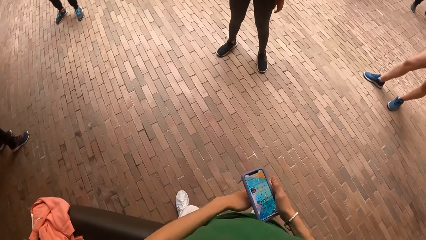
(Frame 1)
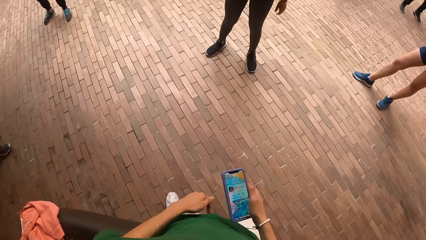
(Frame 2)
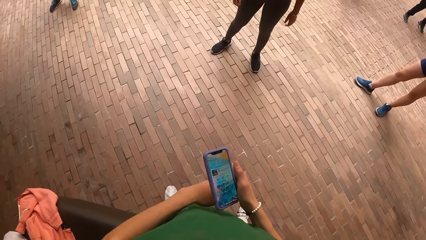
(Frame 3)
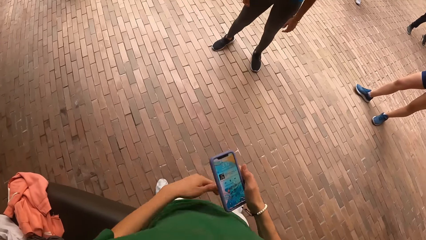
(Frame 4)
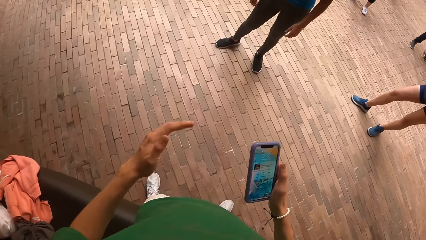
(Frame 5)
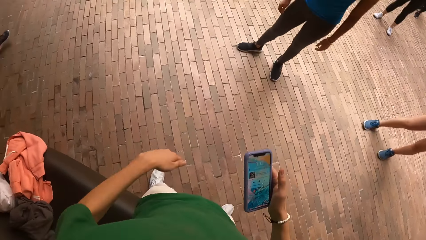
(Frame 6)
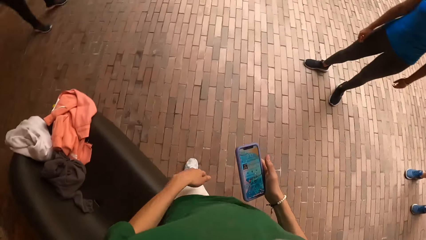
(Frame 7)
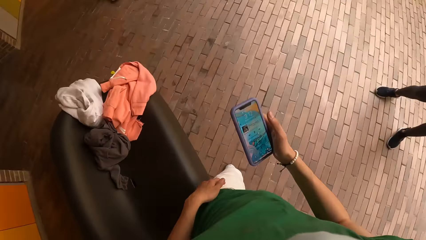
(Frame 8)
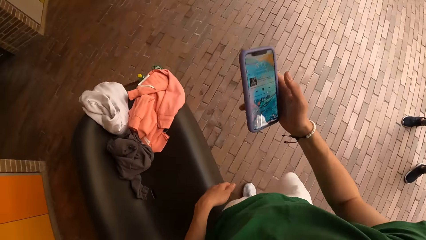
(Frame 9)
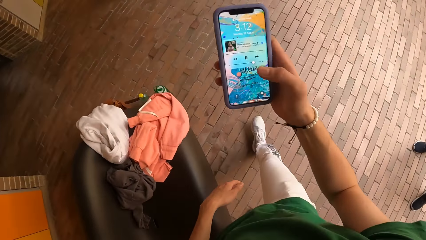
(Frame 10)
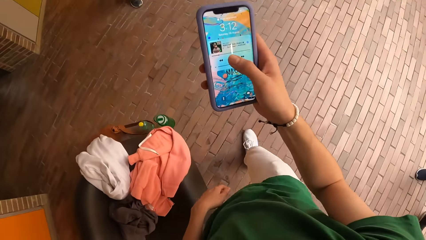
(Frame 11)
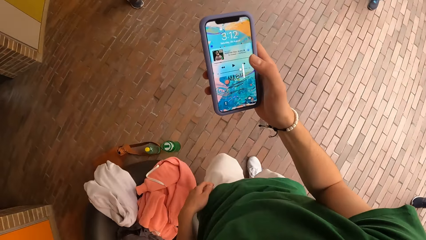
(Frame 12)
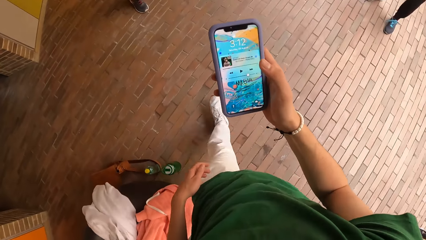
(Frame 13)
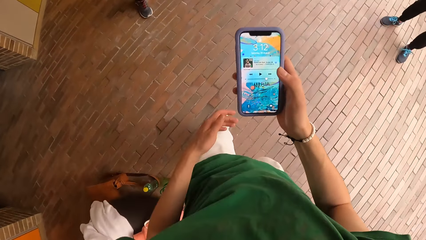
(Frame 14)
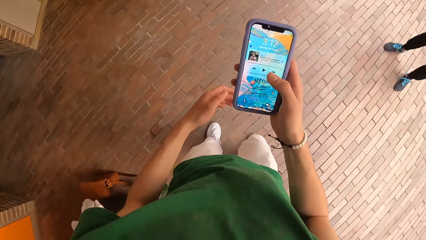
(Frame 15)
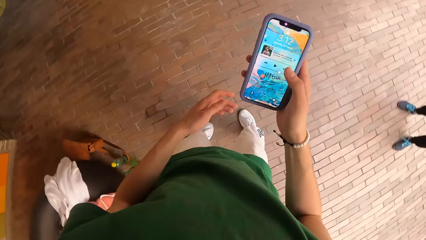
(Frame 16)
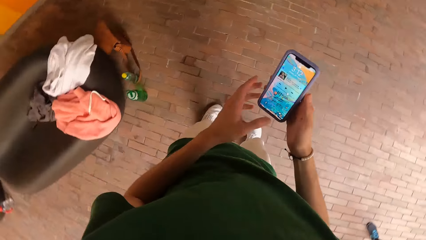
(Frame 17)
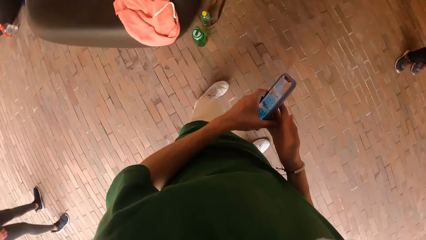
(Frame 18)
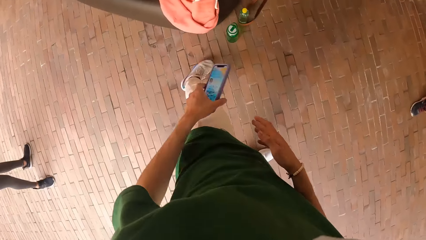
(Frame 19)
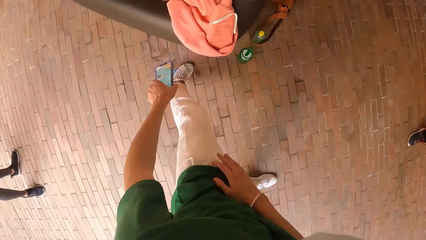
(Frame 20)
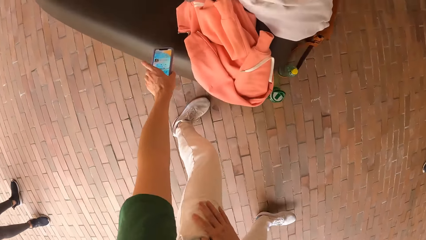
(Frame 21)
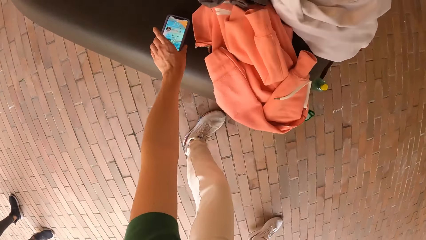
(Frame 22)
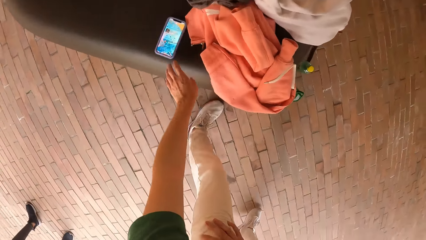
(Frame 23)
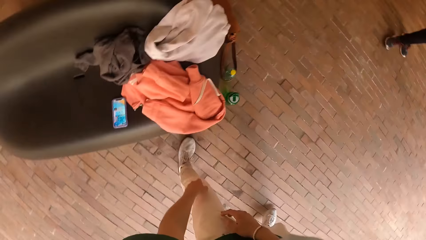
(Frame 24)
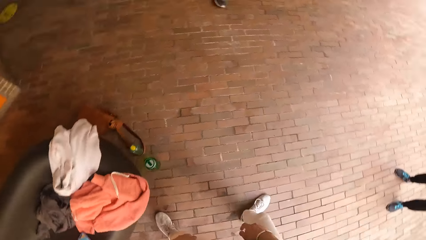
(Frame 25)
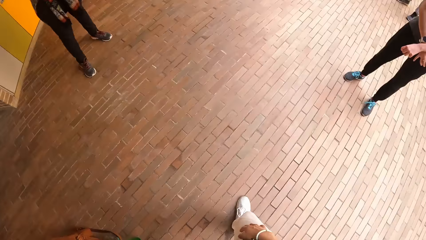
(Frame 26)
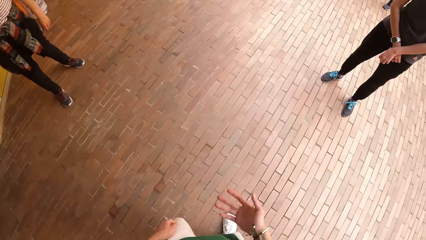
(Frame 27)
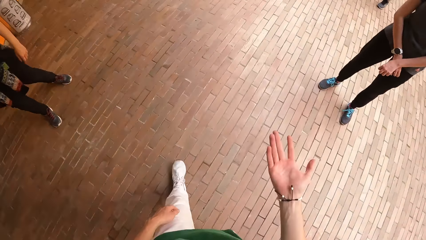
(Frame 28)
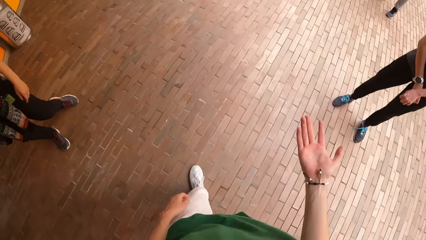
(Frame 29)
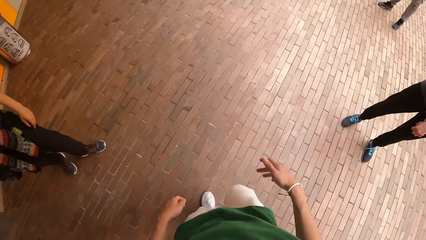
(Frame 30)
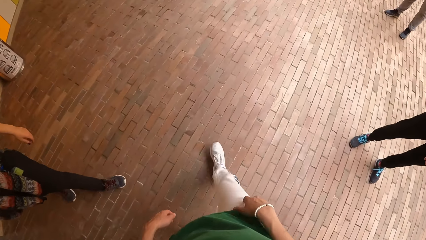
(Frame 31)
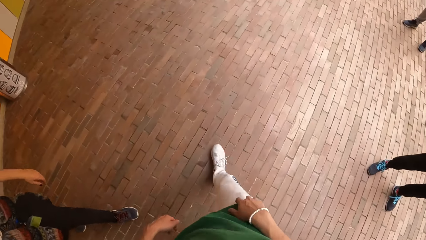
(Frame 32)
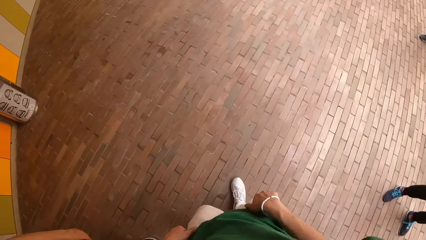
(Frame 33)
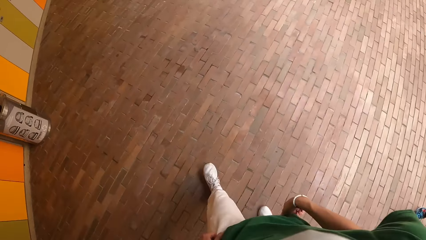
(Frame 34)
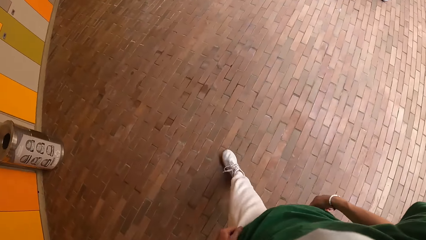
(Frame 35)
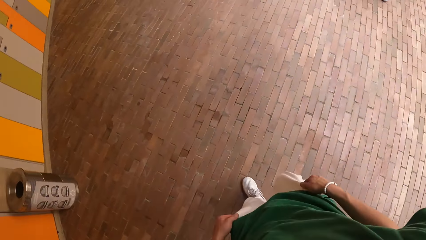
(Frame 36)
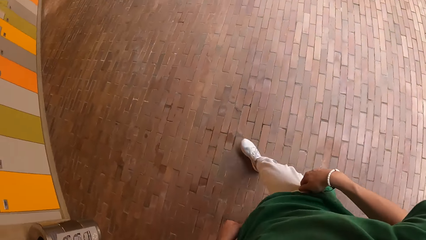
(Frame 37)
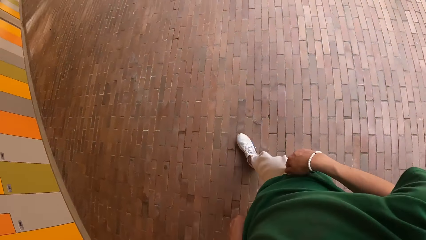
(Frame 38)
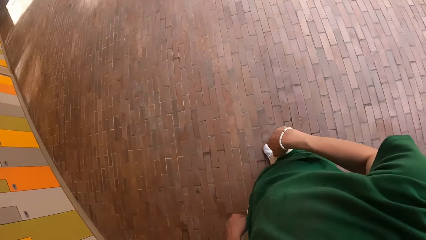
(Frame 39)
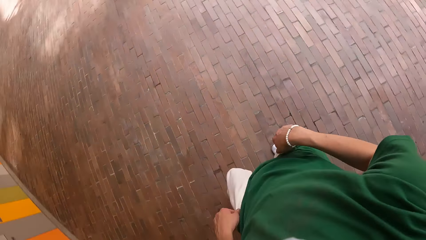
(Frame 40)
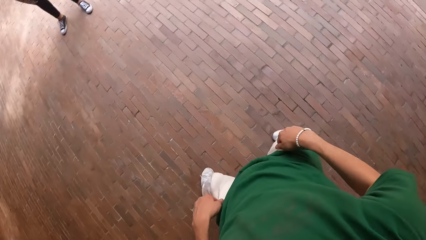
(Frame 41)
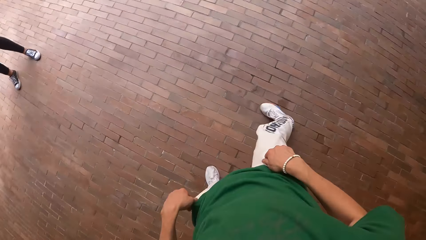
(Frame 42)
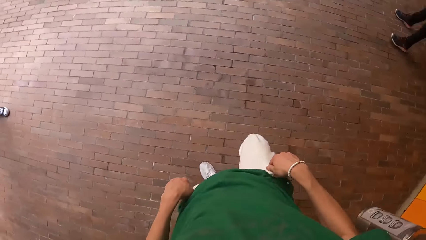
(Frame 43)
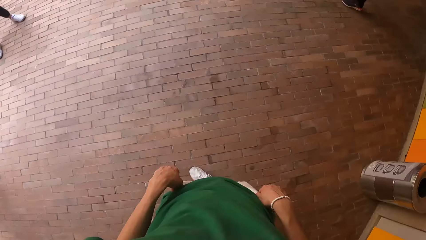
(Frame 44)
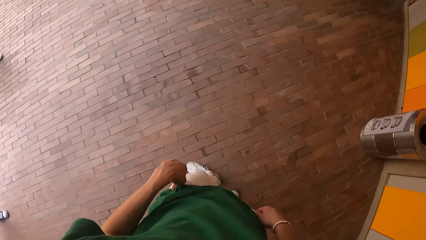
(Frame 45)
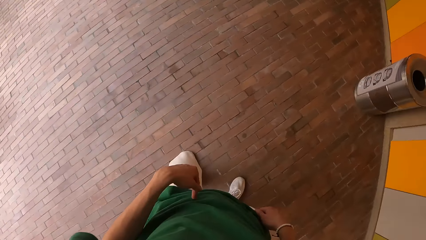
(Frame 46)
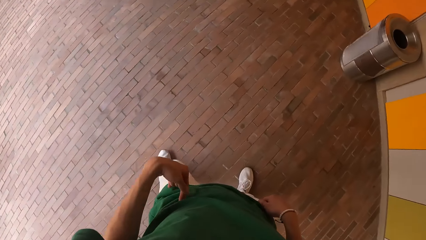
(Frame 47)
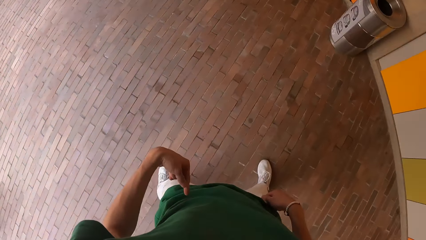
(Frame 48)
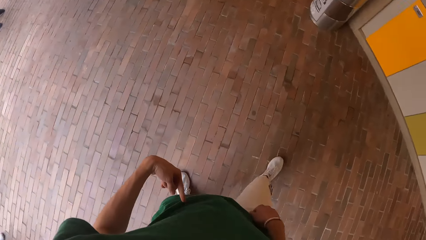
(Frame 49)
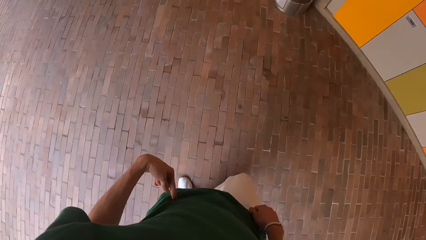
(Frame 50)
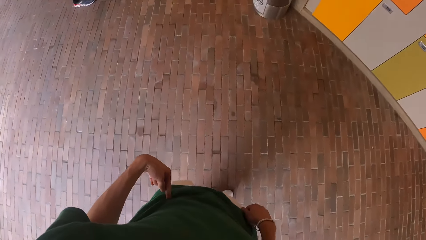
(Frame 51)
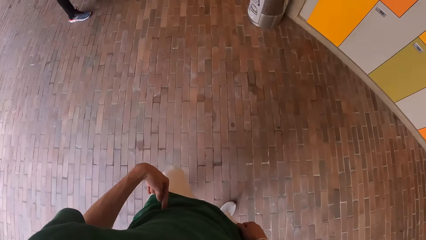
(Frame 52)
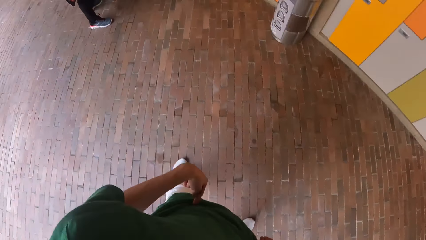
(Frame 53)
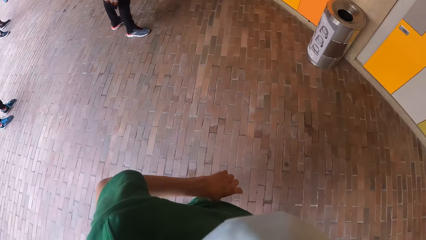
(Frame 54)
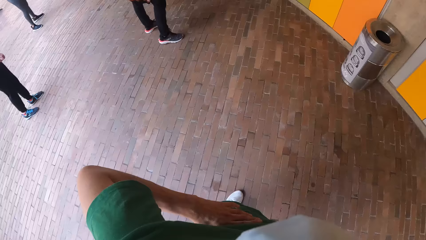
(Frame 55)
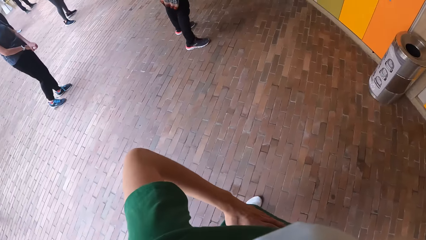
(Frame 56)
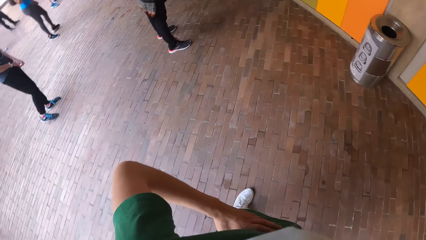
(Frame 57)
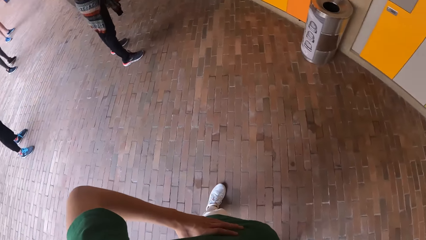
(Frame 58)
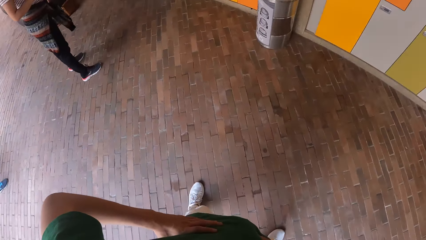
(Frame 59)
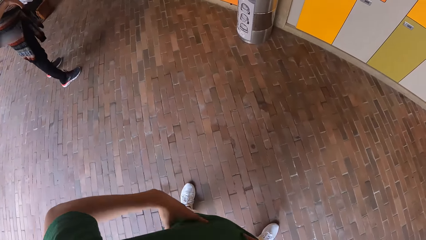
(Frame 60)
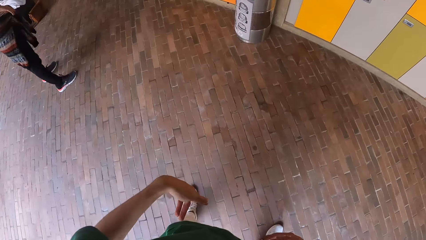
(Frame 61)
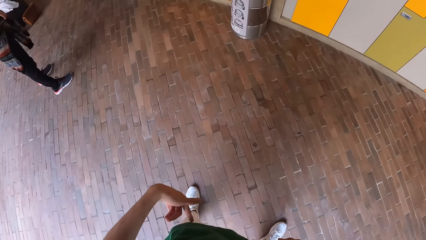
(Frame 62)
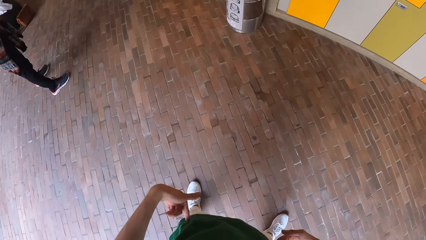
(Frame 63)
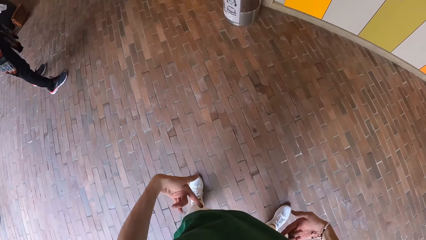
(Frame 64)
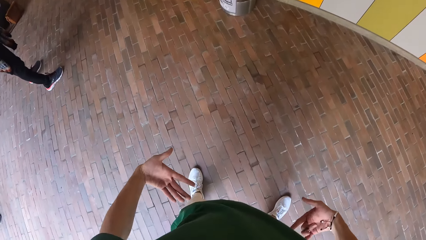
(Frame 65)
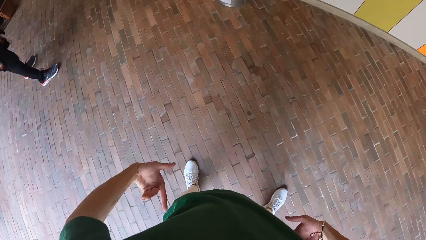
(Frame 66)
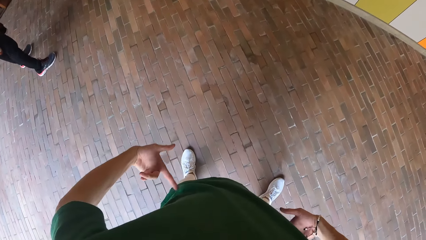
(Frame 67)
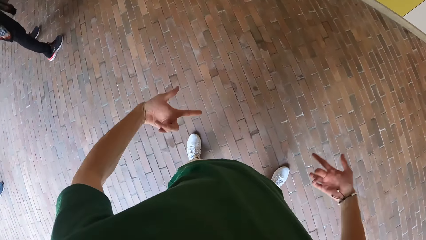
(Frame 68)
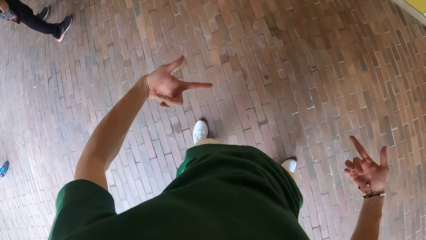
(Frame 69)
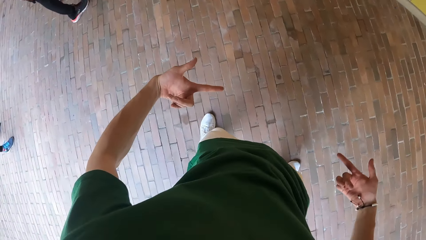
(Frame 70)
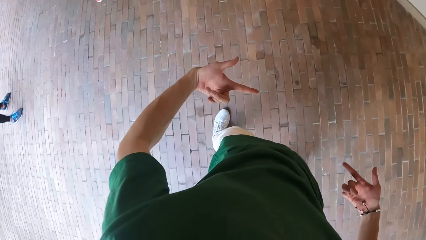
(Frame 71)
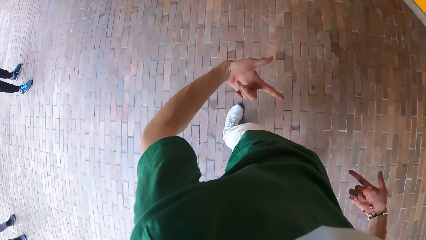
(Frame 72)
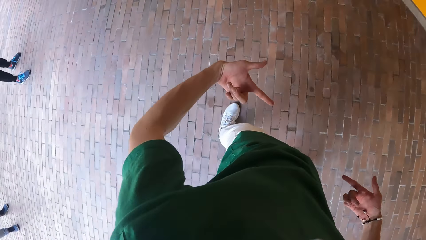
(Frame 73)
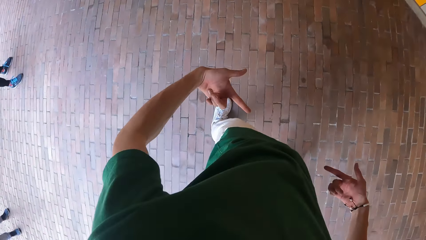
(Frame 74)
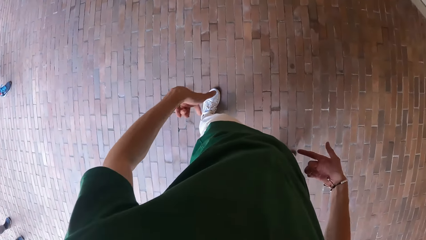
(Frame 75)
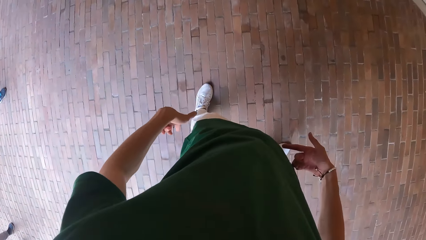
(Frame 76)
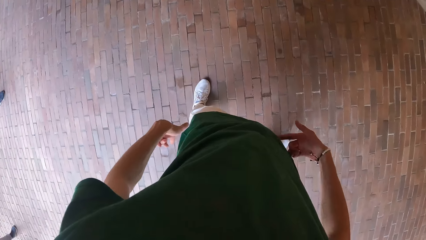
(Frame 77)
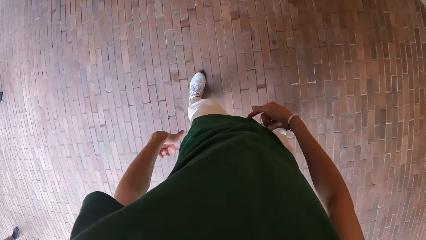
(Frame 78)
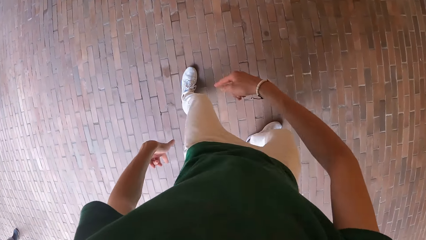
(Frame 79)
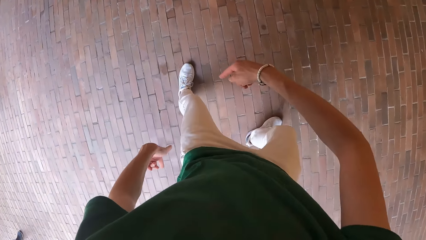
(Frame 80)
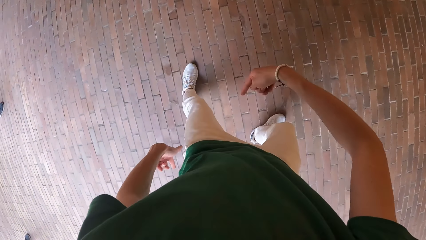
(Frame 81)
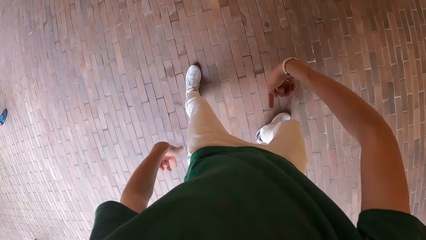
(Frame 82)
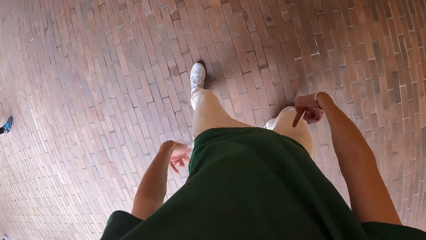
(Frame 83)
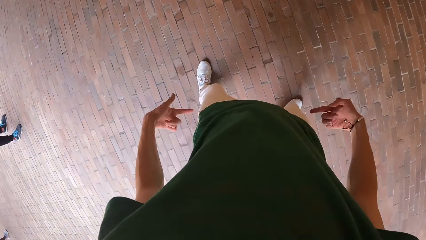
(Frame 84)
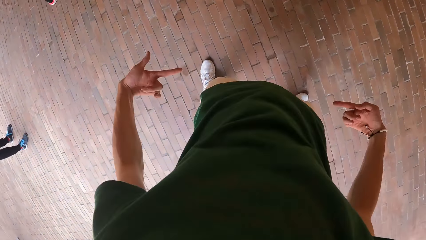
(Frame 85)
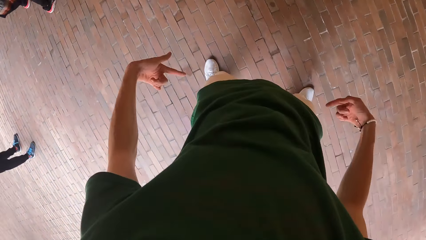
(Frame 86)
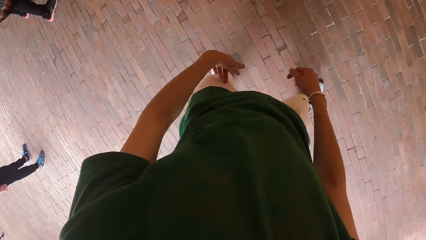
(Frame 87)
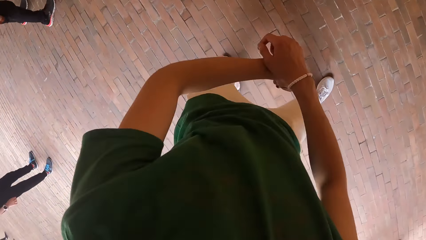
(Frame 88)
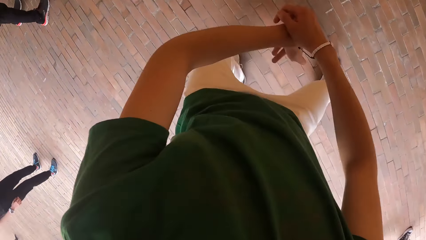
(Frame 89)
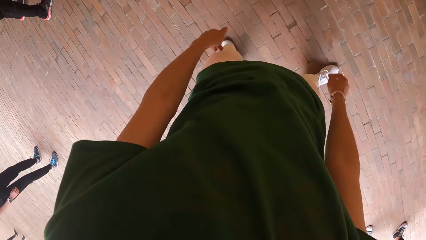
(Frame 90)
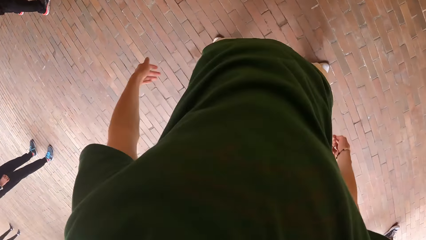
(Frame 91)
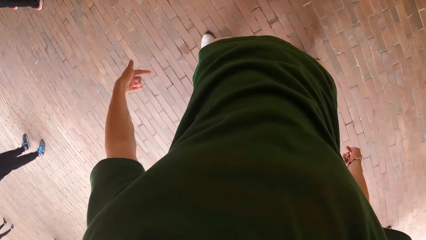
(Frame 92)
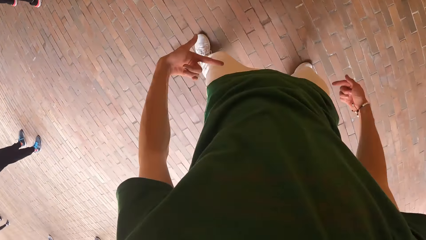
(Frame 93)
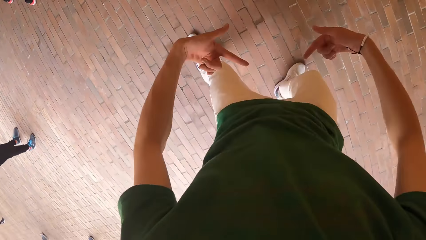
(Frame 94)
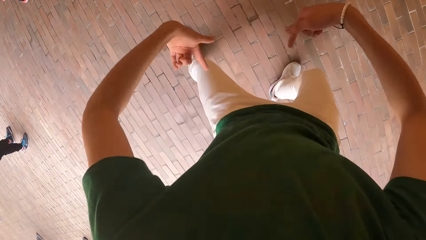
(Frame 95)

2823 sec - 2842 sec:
The camera wearer operates the phone with his right hand. He passes the phone from his right hand to his left hand. He drops the phone on the couch with his left hand. He walks around. He gestures to a woman with his right hand. He places his hands on his hips. He points to his legs with his hands. He performs a dance routine.
